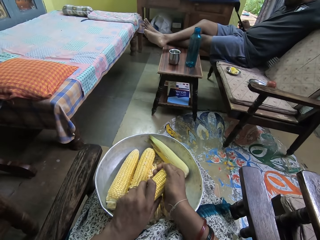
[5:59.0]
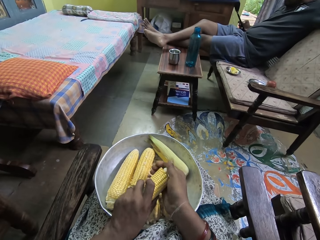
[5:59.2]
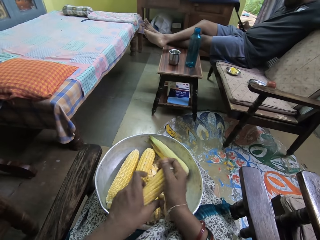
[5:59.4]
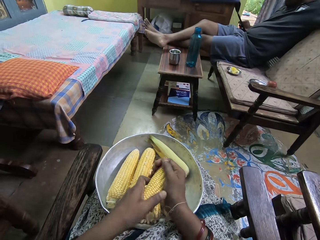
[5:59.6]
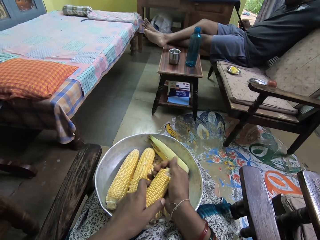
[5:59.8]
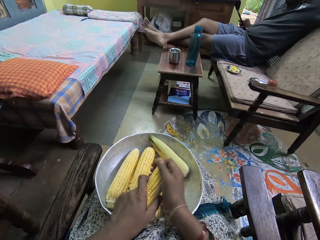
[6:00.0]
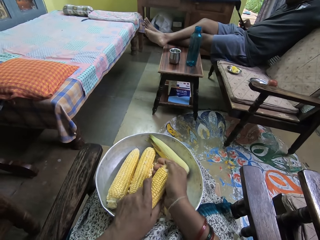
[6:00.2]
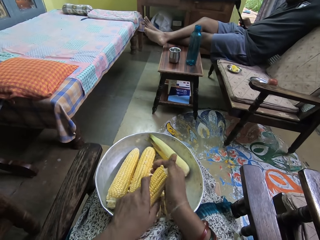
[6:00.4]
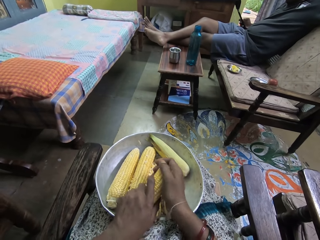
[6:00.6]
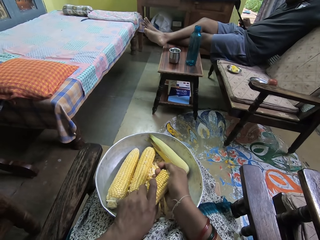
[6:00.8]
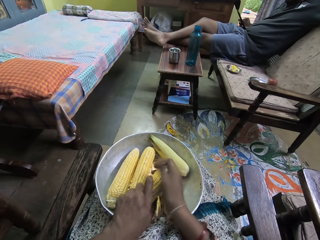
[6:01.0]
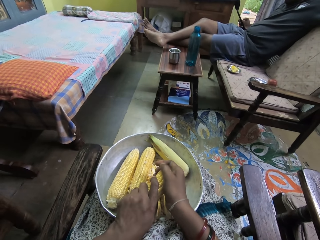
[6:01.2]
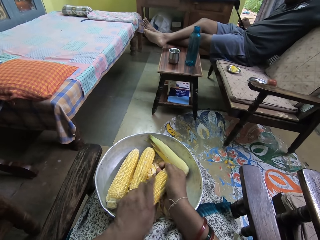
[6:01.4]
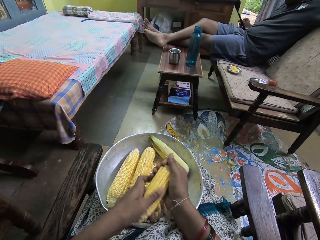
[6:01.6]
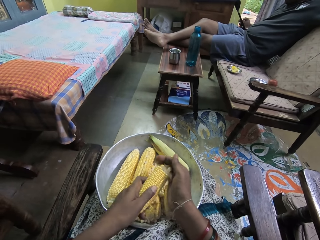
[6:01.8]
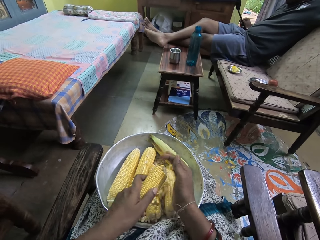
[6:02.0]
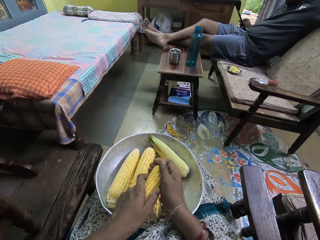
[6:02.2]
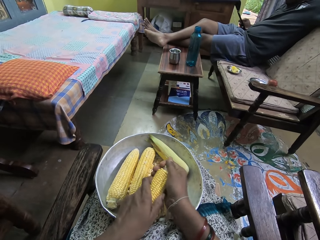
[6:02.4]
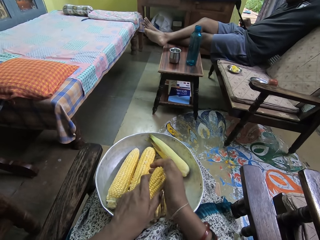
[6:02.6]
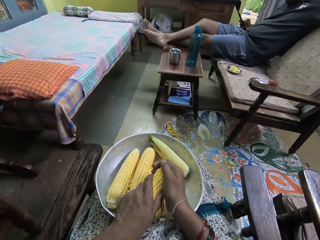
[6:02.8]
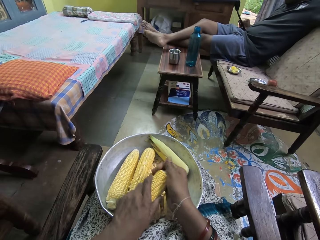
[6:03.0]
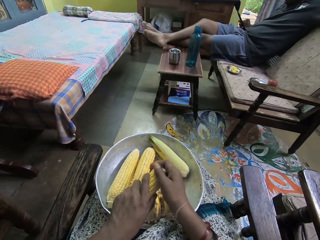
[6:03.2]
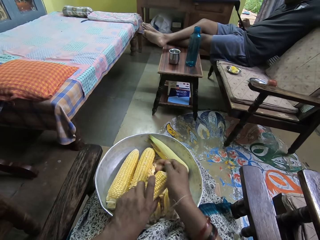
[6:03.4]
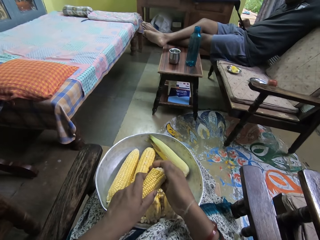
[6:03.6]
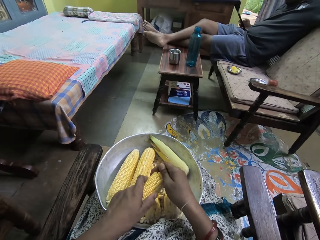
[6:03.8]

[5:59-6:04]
The camera wearer removes maize from the cob.

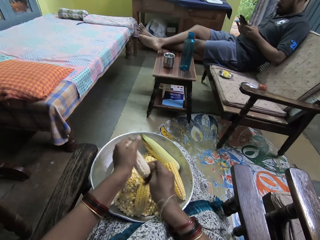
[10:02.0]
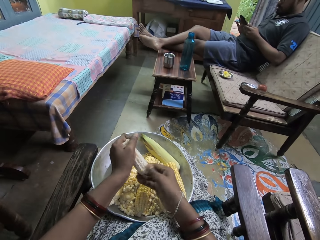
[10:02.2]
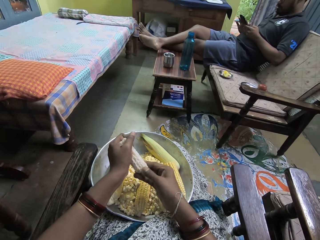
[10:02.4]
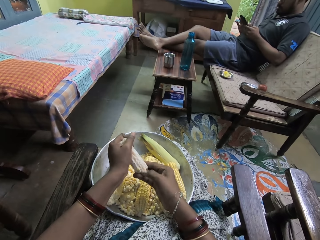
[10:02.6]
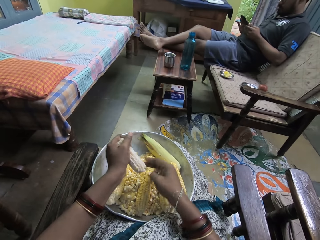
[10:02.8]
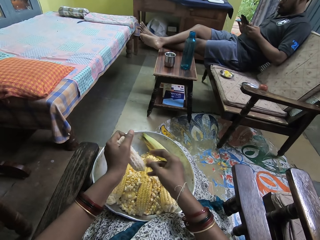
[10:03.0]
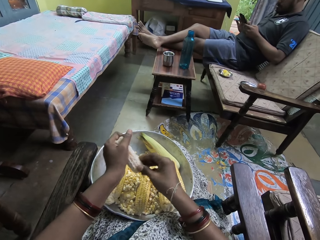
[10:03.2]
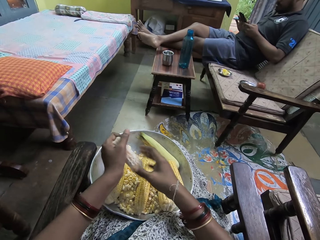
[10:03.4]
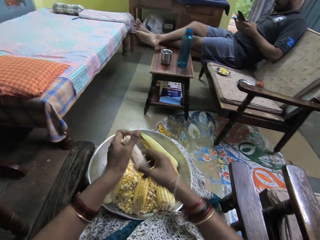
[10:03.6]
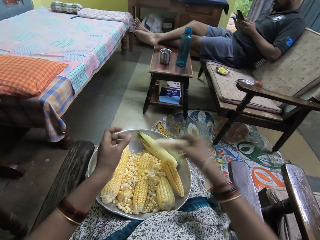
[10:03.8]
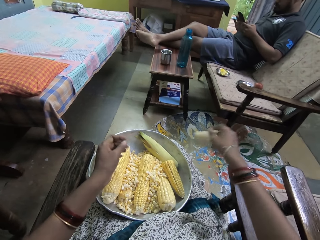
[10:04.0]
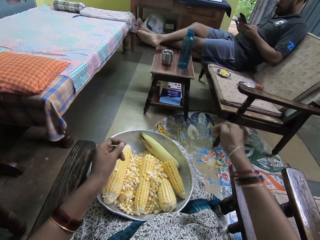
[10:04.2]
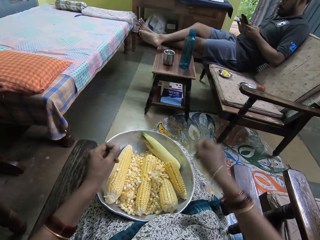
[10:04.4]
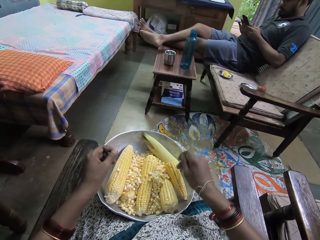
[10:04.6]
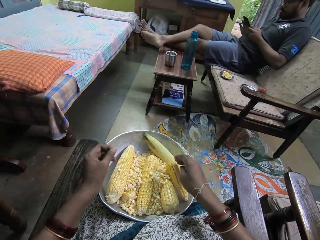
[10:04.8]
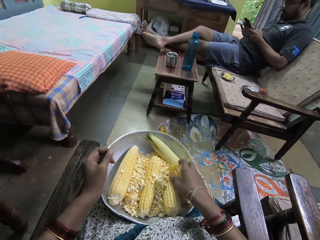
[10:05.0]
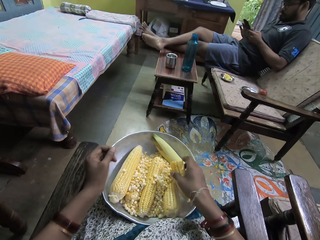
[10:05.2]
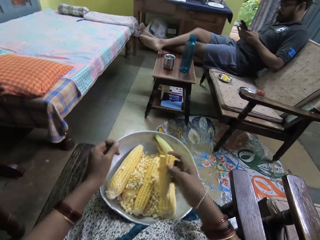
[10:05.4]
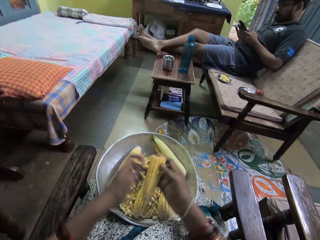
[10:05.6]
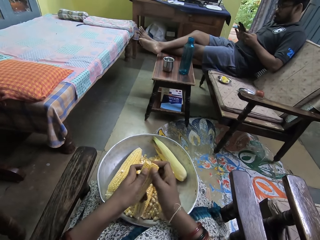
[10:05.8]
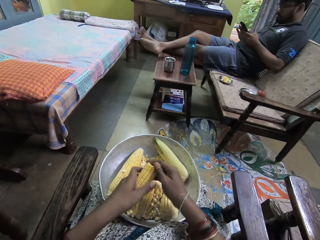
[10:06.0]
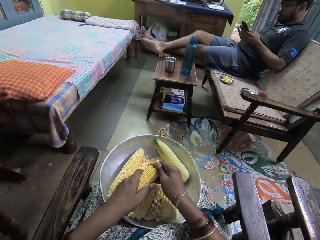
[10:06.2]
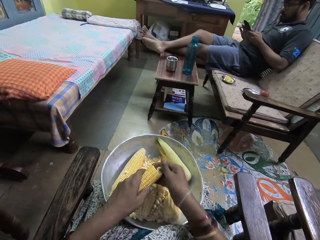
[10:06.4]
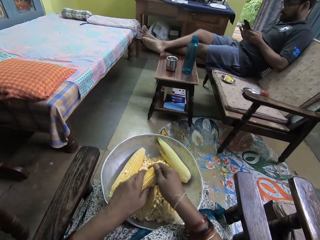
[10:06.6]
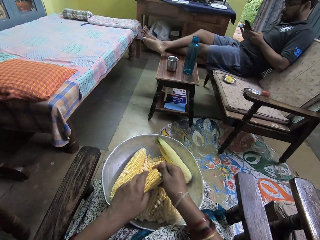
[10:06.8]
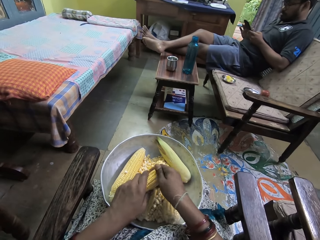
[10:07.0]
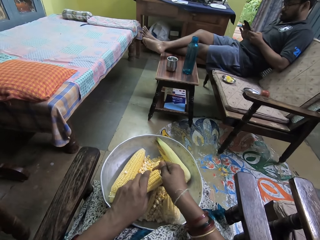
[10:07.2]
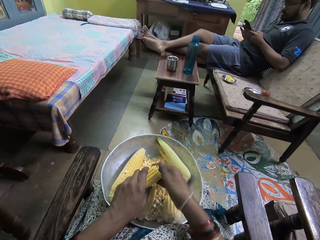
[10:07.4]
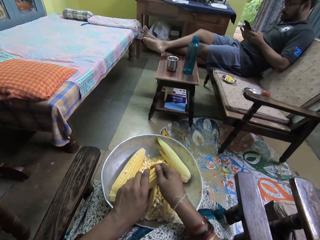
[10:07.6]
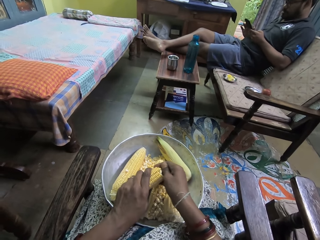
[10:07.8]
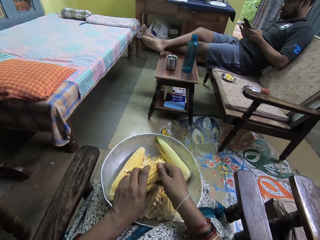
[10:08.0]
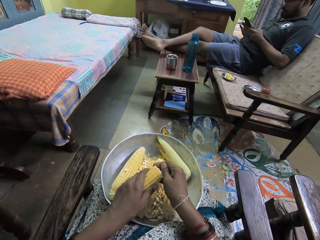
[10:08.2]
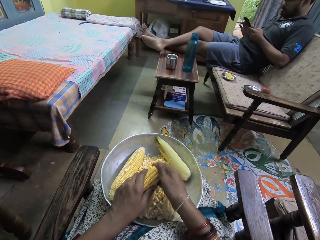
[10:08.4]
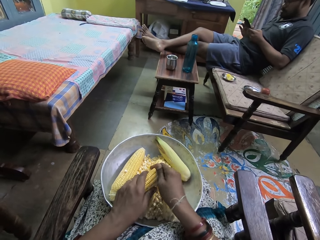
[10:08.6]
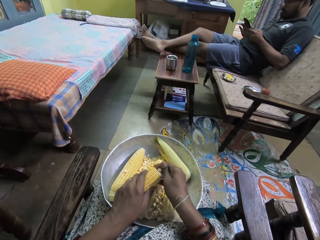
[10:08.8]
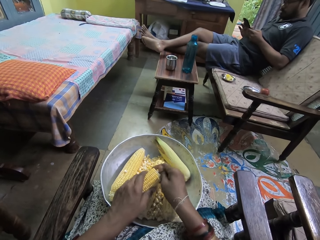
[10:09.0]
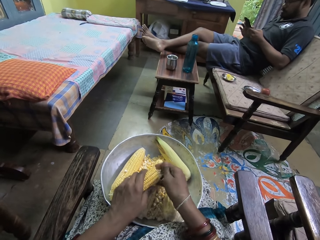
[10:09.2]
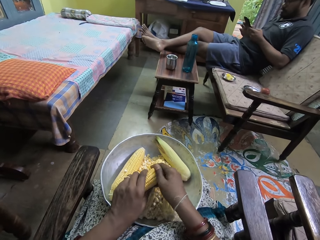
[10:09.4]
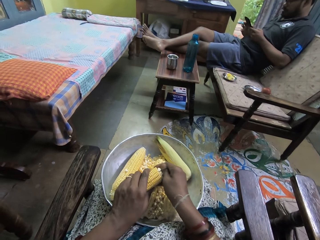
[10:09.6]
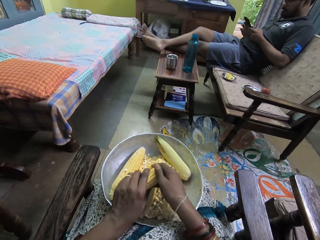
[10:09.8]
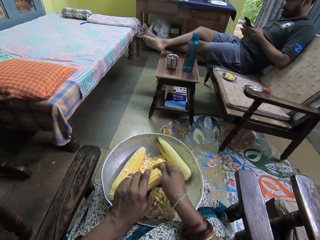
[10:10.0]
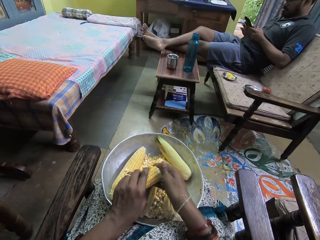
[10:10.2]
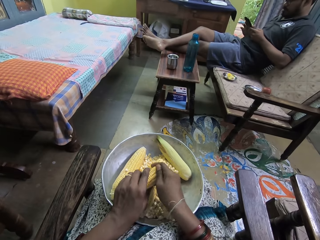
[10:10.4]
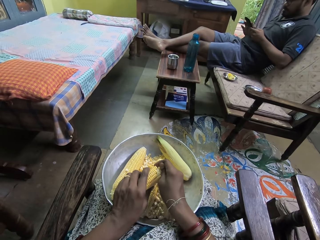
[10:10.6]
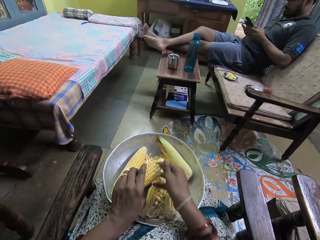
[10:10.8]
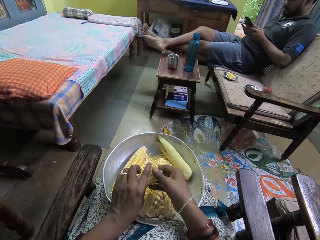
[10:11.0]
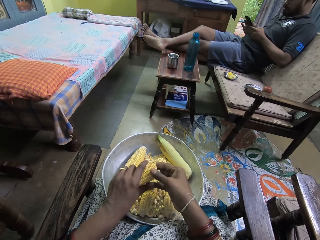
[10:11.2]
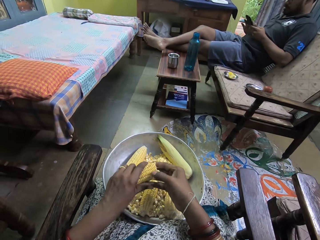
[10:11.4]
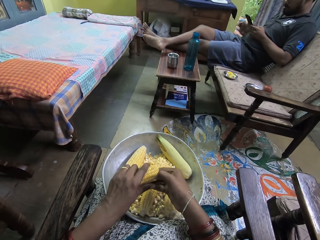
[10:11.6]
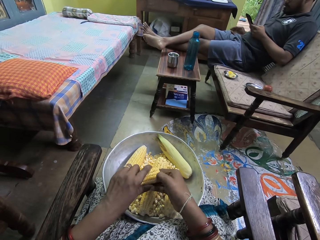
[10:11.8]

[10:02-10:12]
The camera wearer throws the maize cob down. They remove maize from the cob. They pick the maize.

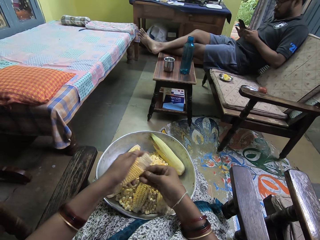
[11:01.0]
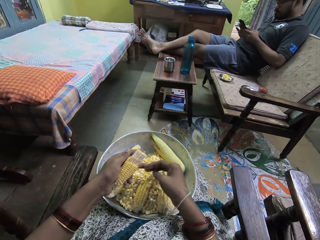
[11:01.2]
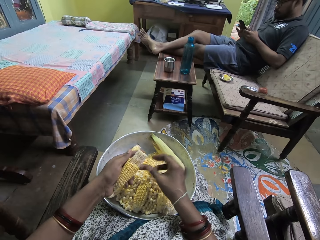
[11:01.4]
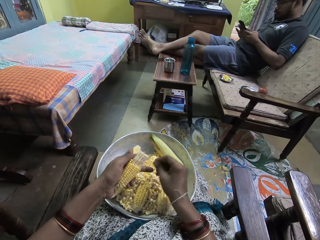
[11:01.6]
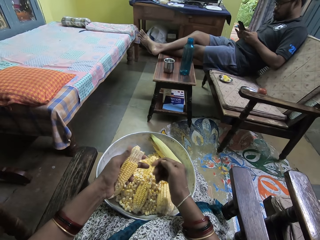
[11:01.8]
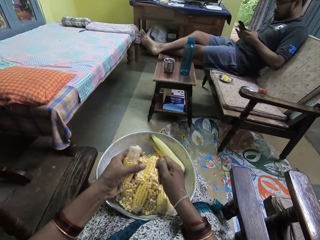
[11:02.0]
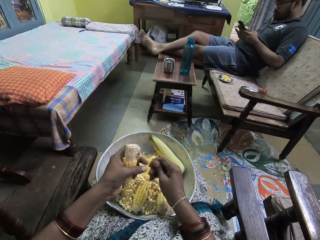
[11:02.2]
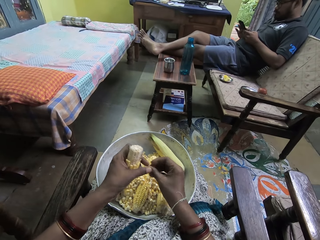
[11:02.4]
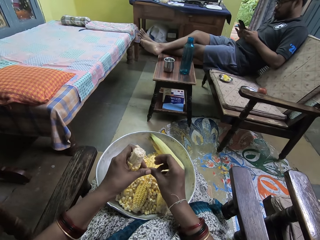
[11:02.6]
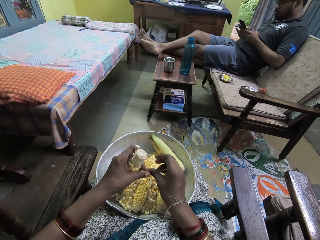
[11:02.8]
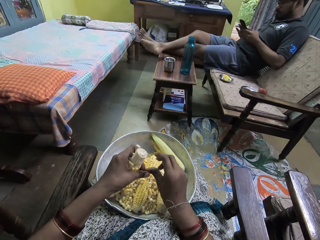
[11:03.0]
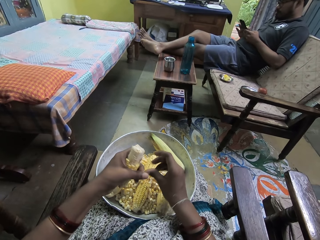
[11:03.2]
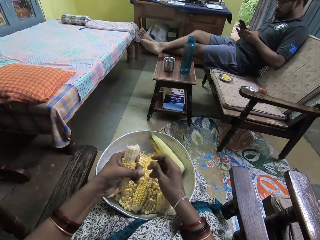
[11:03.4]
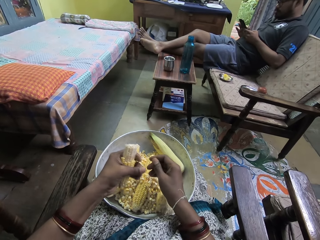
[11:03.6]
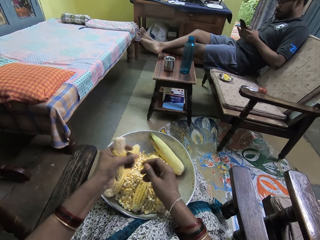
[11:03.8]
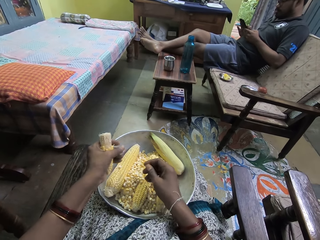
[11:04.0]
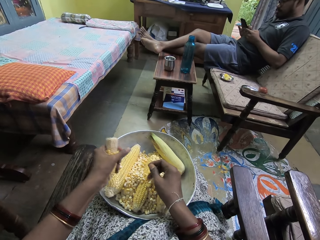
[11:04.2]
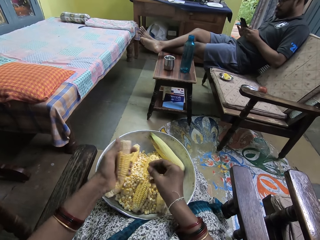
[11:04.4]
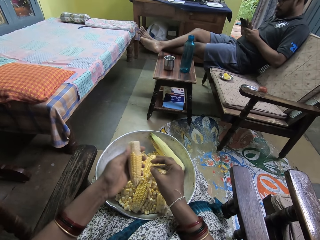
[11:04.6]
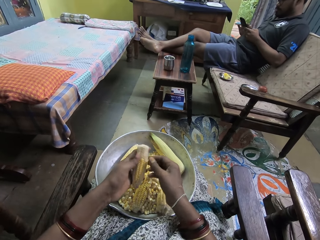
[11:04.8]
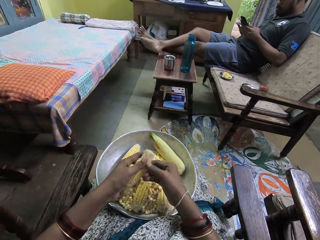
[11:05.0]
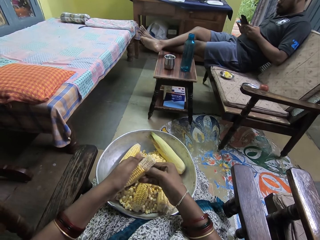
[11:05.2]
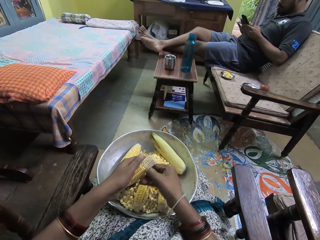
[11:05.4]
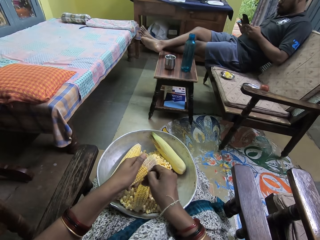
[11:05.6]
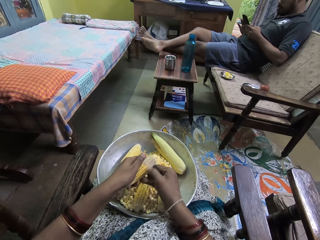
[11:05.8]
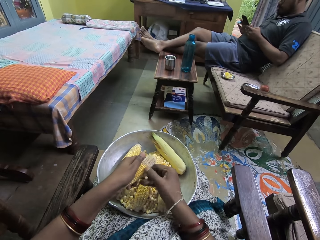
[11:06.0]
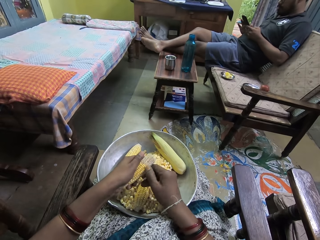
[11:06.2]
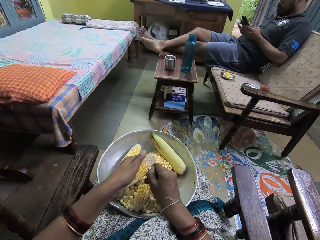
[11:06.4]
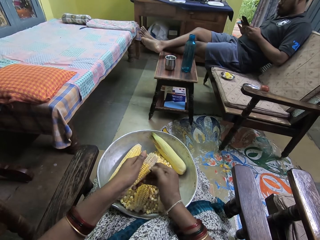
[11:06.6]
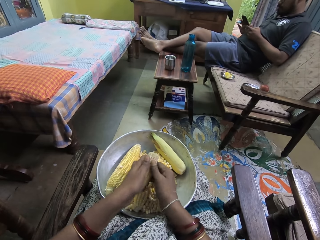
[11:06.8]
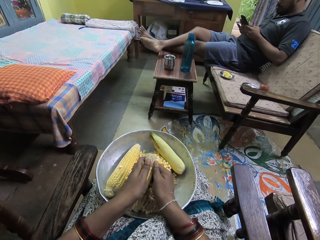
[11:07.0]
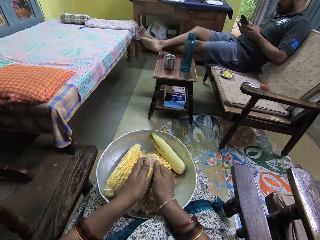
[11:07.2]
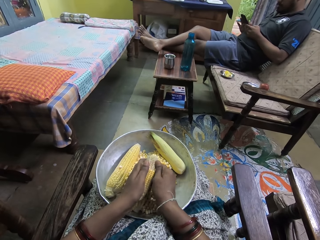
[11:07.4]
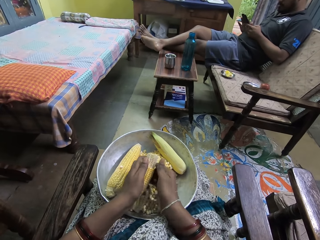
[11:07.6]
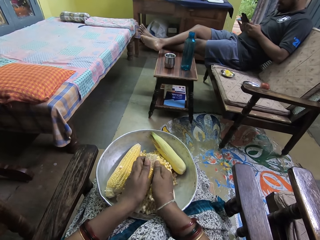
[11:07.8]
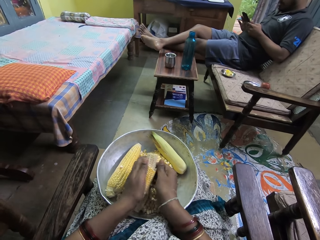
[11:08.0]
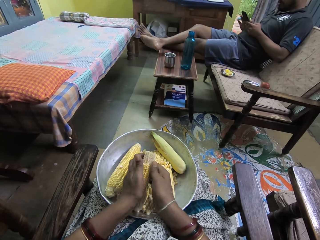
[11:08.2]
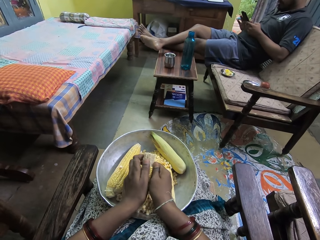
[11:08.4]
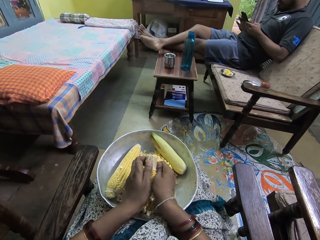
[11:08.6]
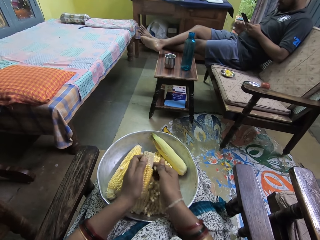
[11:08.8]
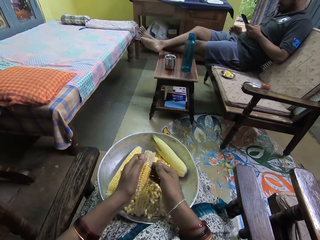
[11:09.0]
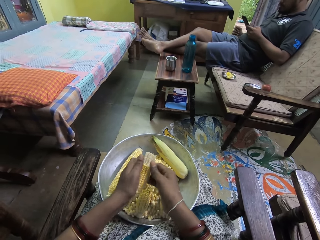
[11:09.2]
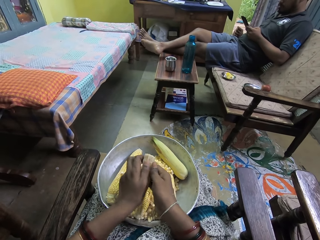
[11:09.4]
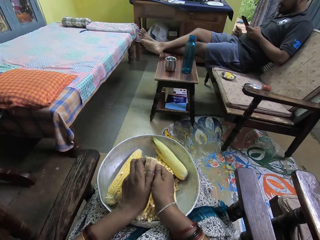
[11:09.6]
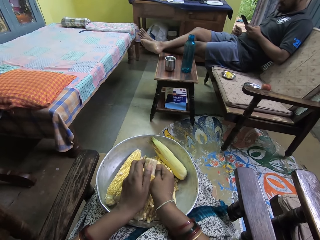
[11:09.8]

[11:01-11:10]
The camera wearer removes maize in his nails. He shells the maize.
